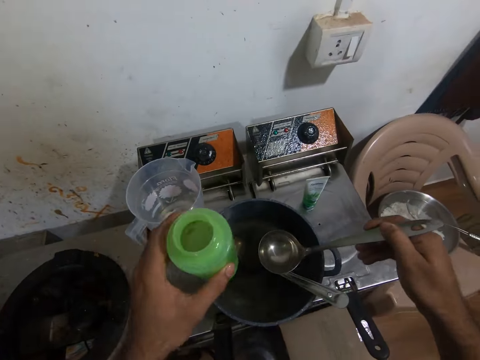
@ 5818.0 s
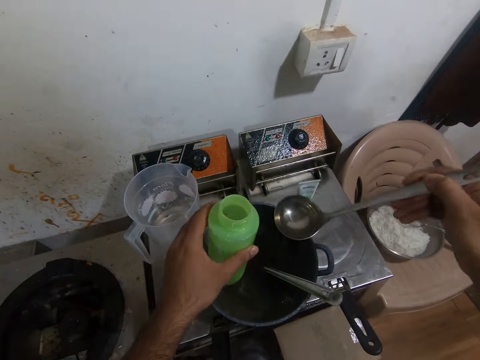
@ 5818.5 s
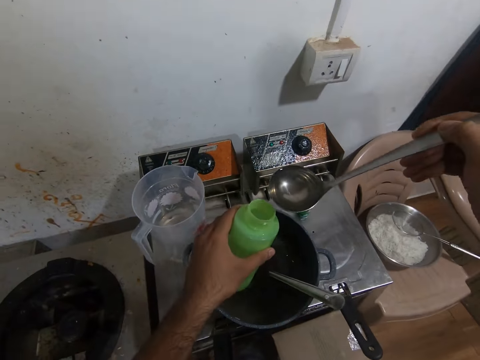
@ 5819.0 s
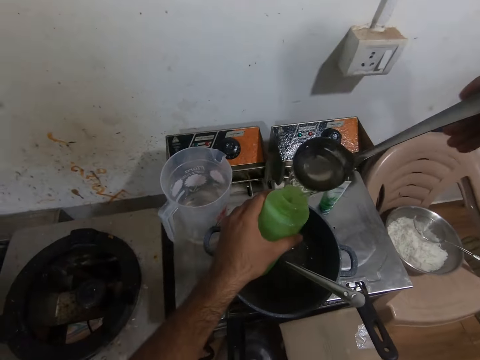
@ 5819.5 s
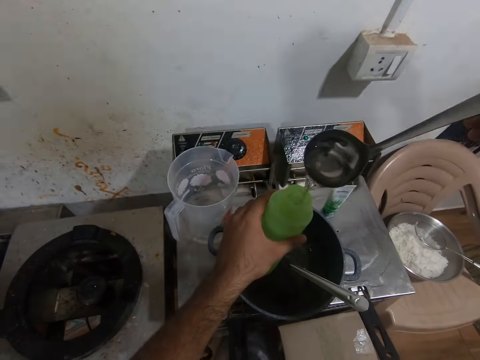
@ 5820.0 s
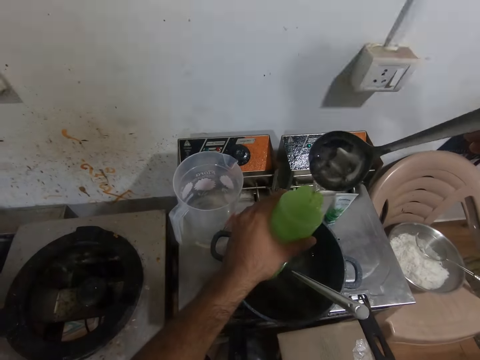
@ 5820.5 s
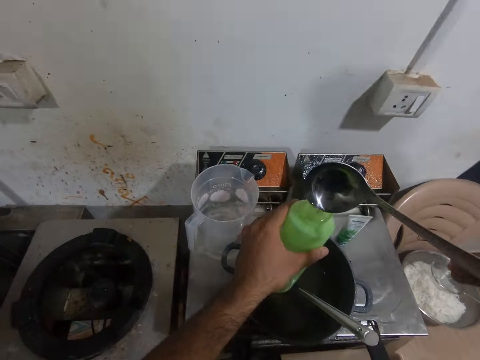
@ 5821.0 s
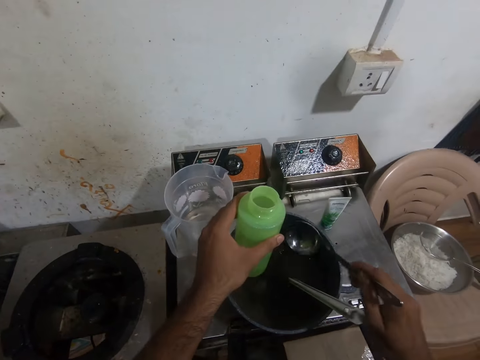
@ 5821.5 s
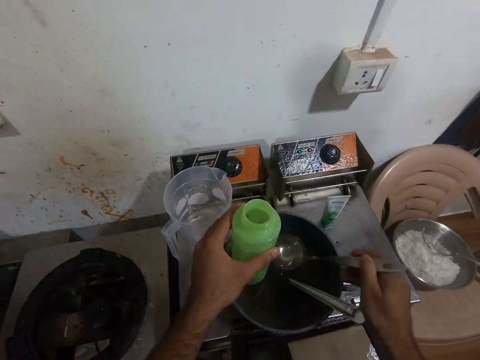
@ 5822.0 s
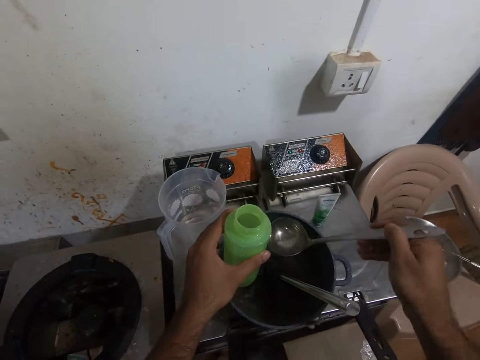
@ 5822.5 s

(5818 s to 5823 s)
The camera wearer scoops the water in the pot on the oven with the spoon into the water bottle.

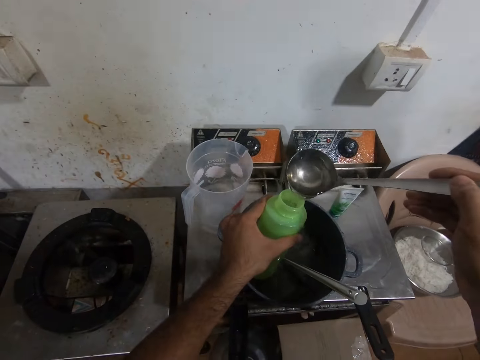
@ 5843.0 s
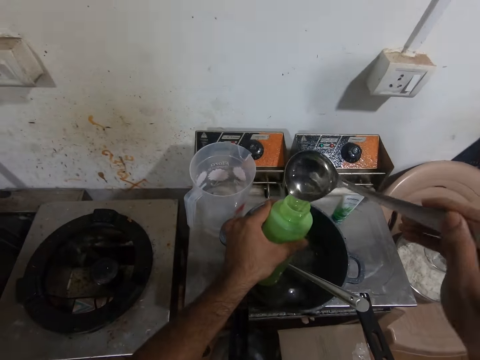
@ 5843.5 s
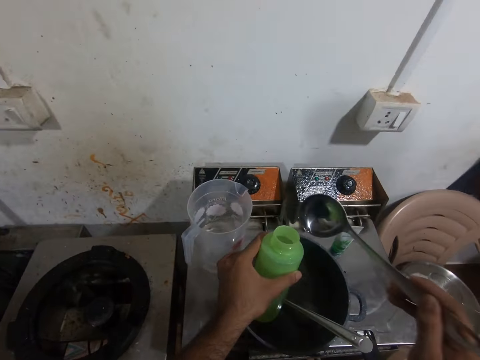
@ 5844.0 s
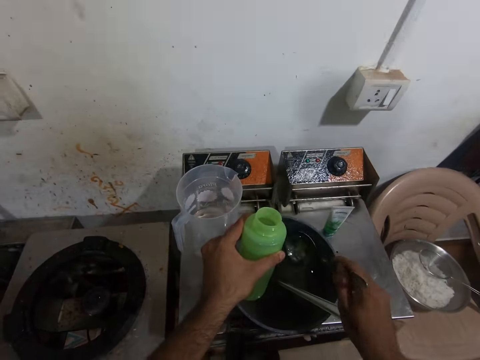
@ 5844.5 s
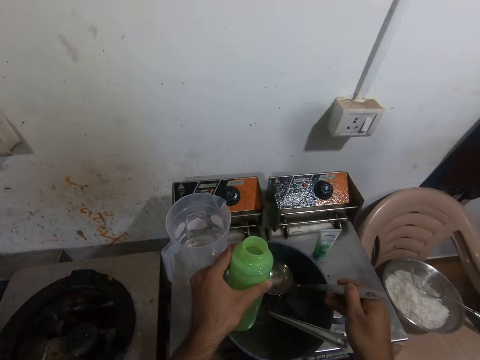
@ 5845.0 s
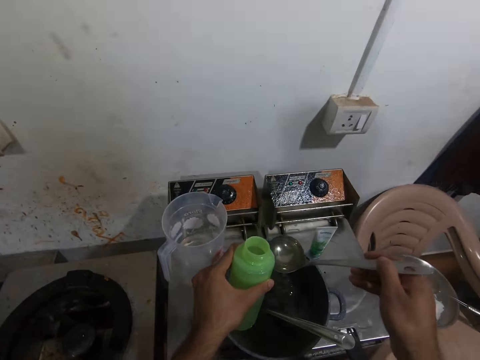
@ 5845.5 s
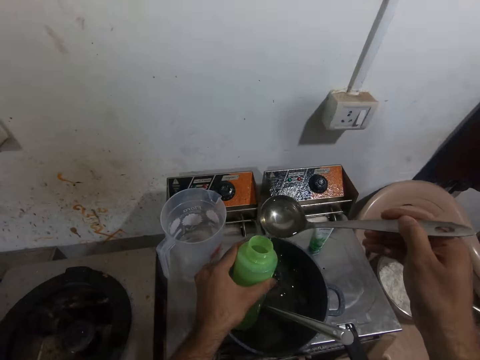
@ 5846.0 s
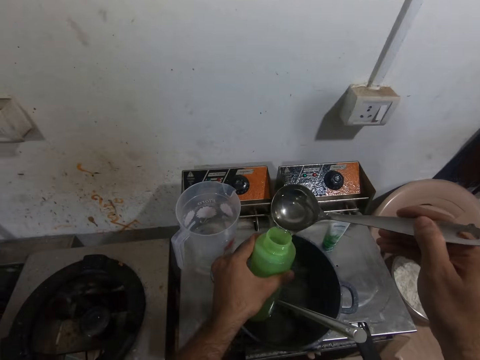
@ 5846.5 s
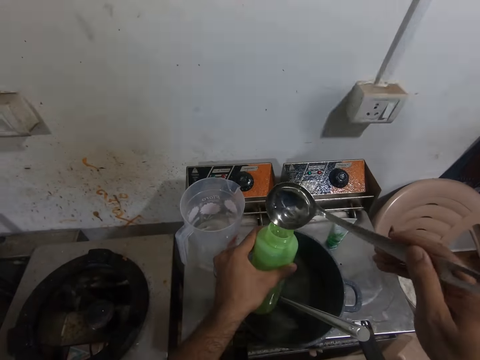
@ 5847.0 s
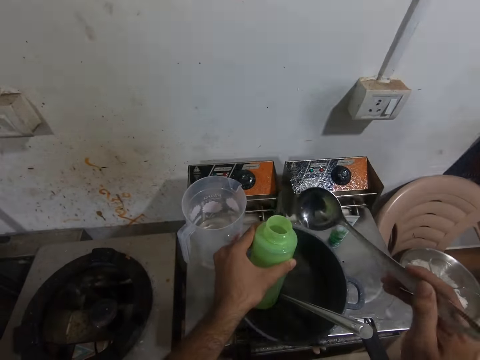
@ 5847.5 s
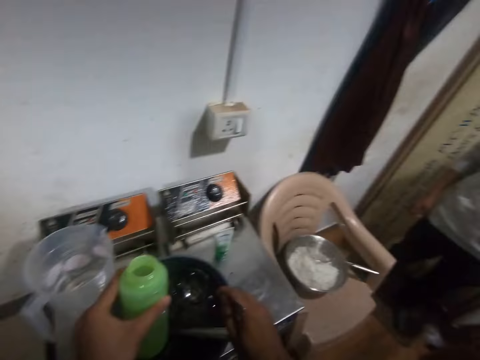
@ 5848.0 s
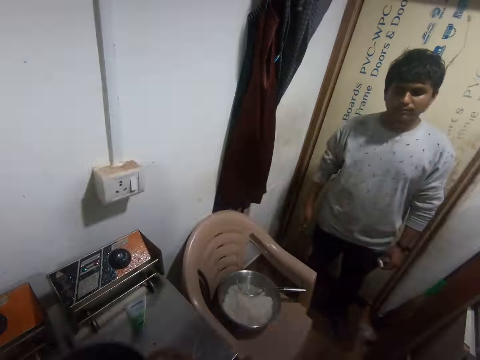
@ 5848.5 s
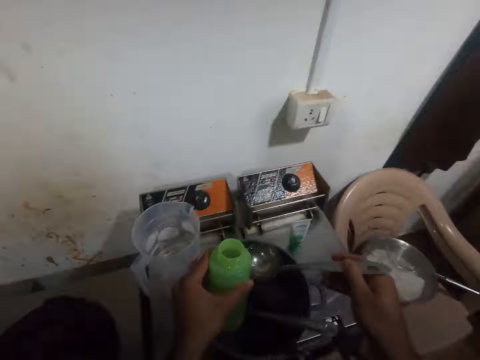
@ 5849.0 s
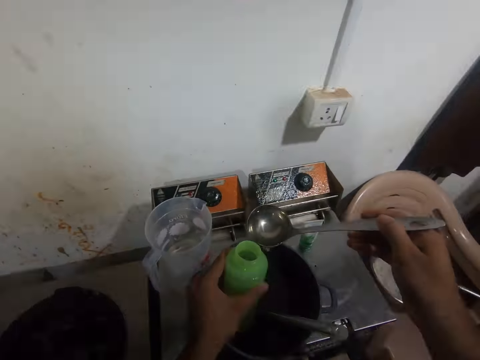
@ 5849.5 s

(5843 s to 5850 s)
The camera wearer speaks. They interact with a man.

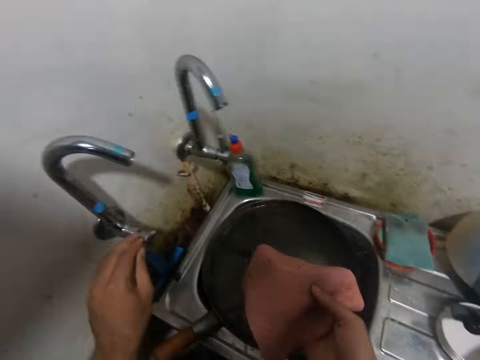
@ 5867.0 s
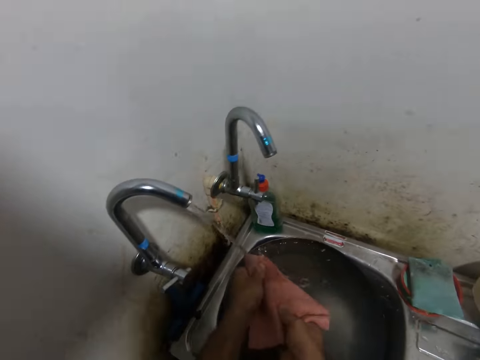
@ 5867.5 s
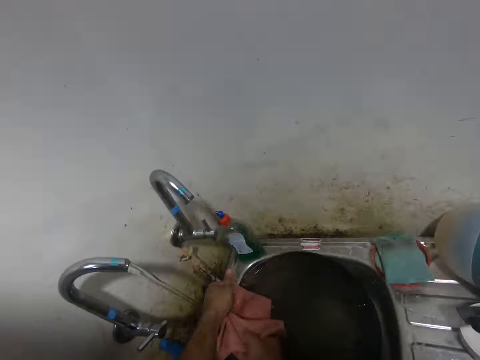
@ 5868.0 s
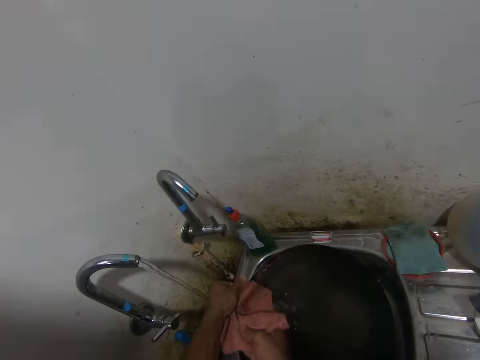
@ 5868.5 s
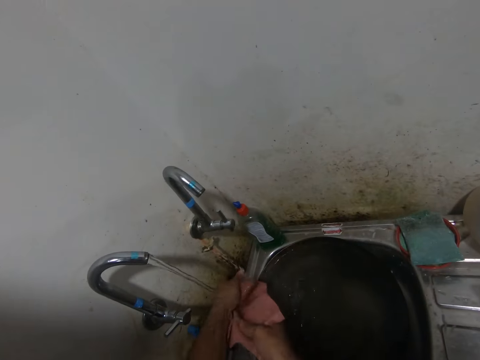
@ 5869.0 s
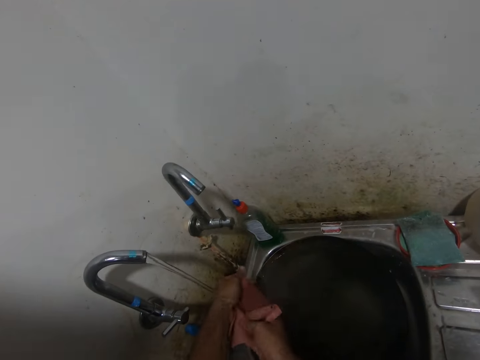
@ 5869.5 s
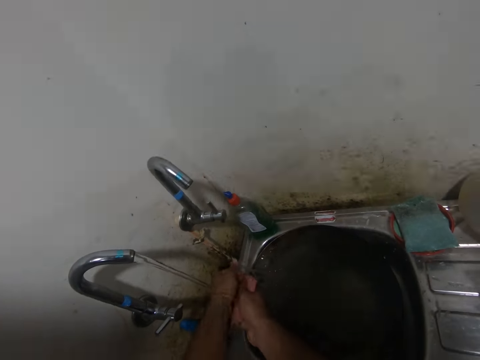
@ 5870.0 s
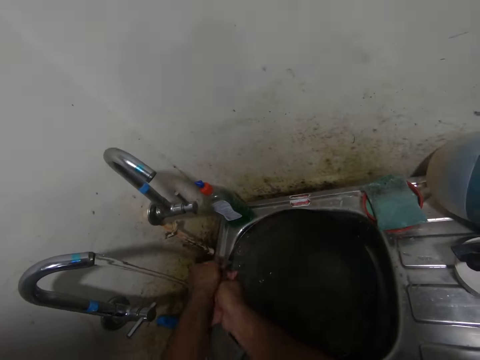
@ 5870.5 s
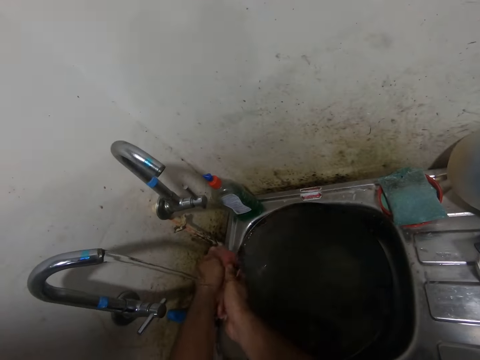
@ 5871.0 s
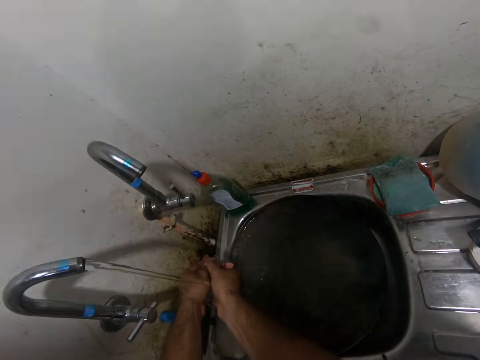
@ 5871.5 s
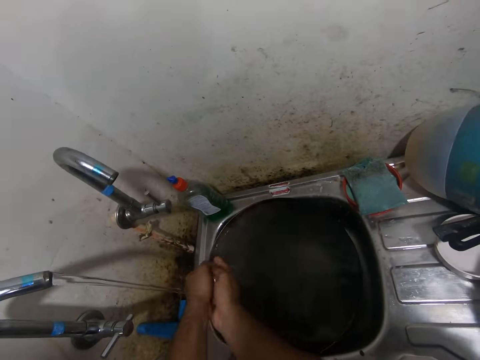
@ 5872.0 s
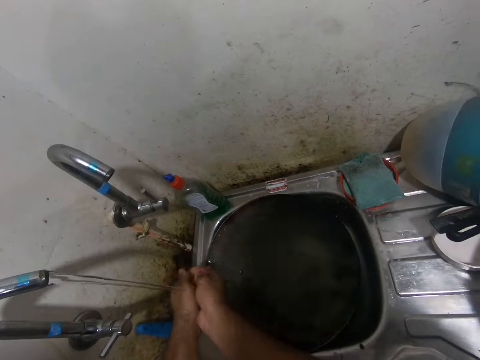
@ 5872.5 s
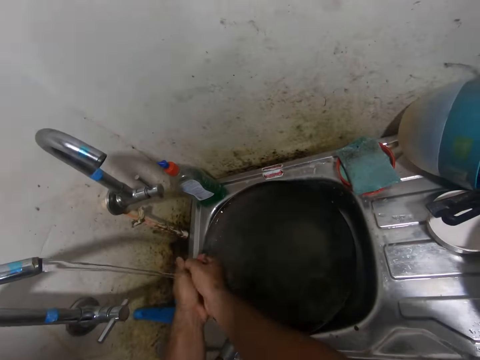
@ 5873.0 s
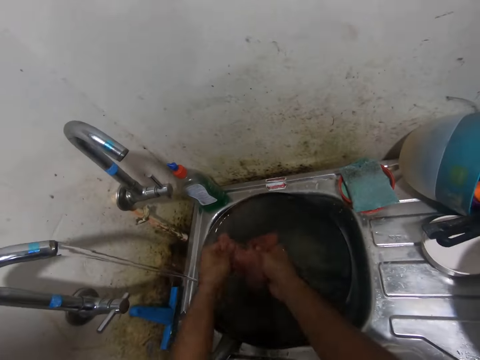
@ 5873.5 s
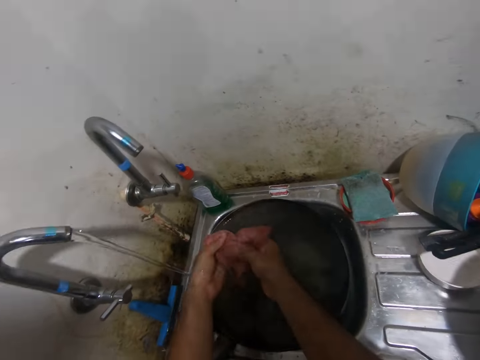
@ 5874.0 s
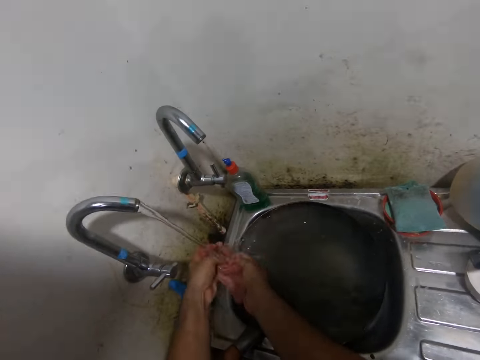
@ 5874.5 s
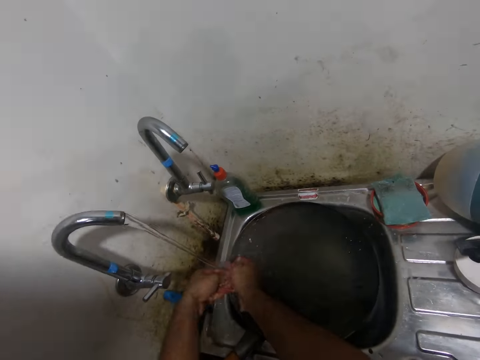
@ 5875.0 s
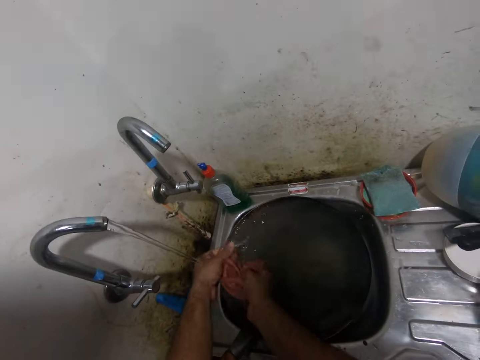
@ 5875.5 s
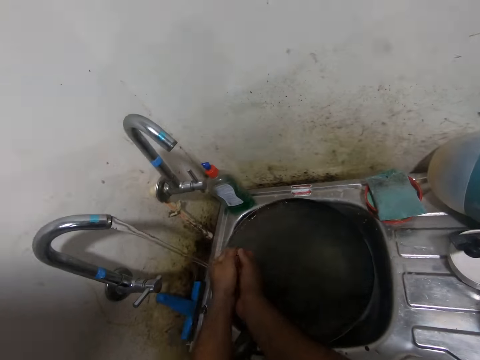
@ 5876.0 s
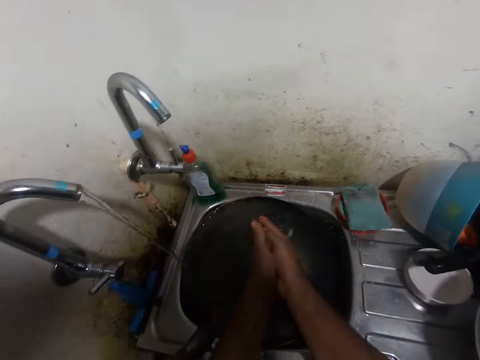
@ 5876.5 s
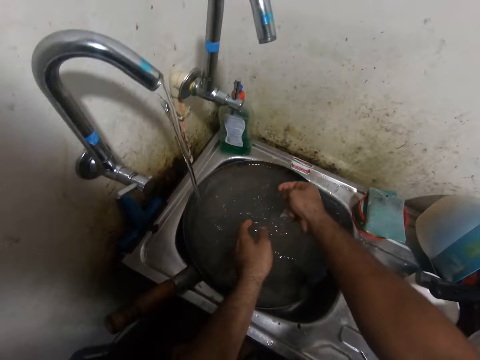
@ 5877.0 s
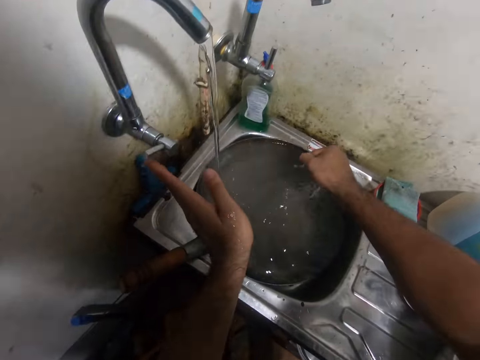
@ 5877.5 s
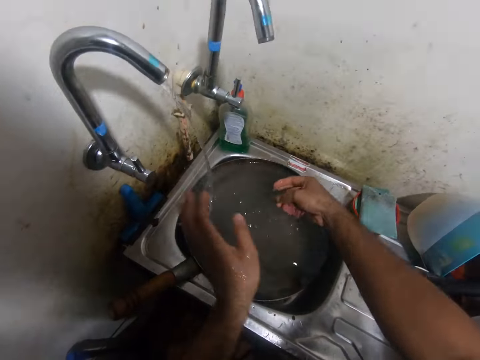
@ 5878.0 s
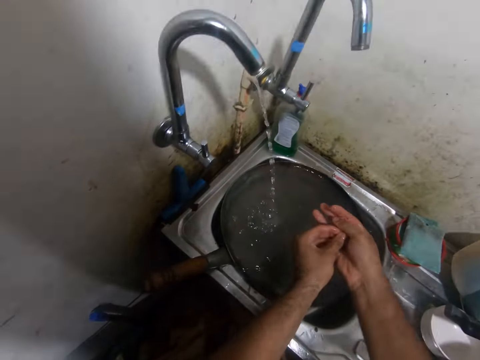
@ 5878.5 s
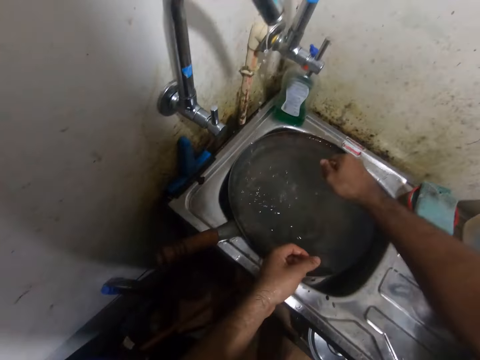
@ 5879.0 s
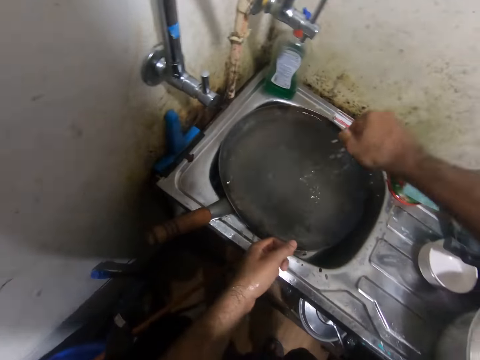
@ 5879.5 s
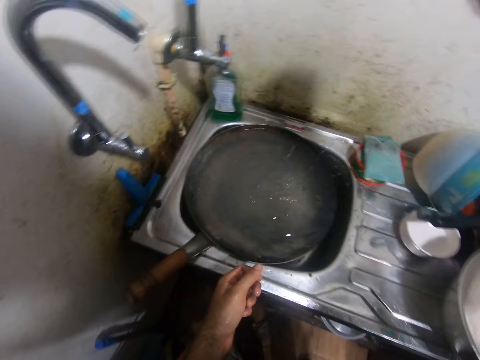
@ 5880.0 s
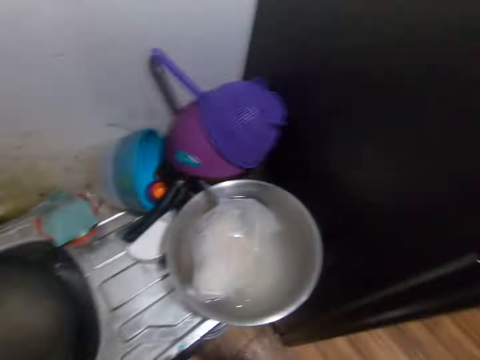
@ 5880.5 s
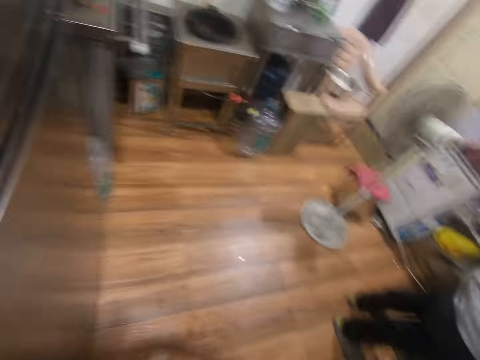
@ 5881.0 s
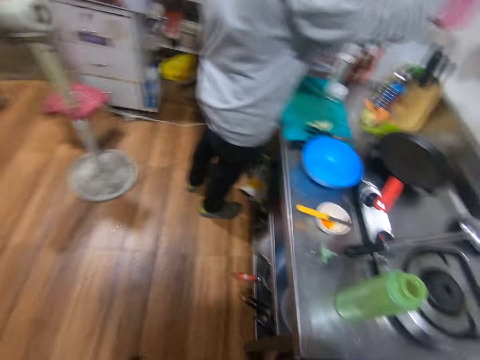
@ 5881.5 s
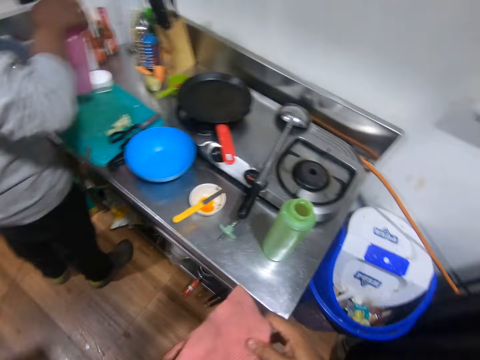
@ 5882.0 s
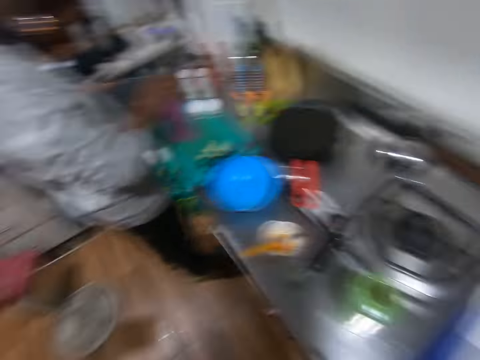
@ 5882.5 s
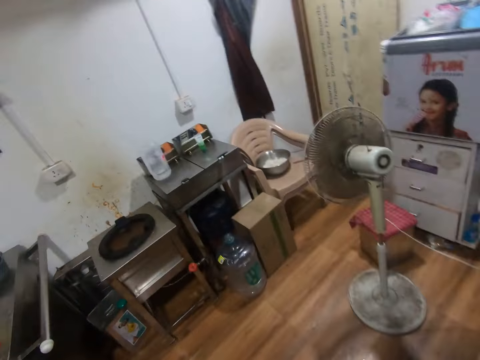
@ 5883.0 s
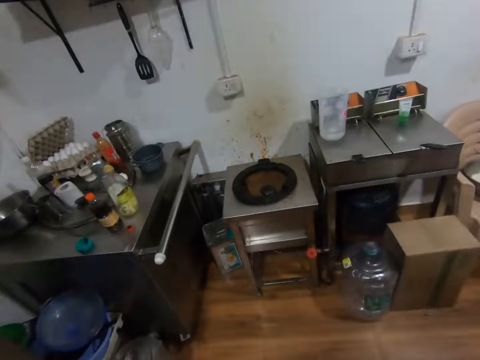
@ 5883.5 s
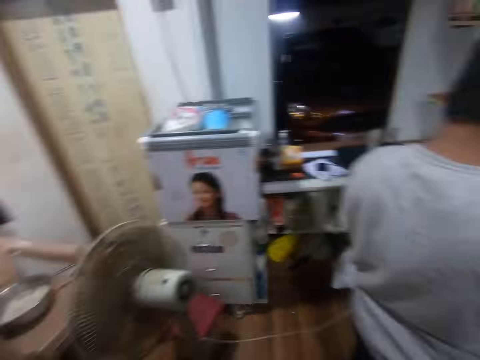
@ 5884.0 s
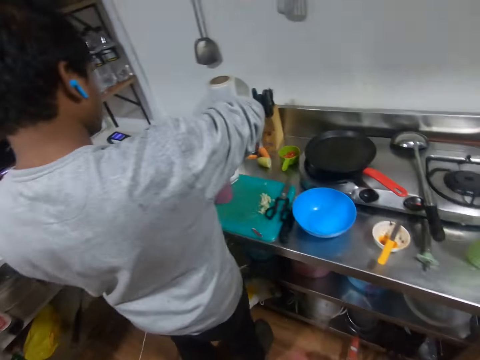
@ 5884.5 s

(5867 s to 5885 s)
The camera wearer turns on the tap. They rinse the hand towel under the tap. They squeeze the hand towel. They turn off the tap. They walk to the rack in the room. A man holds a small pink jug. The camera wearer glances around in the kitchen.
